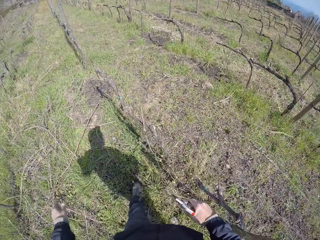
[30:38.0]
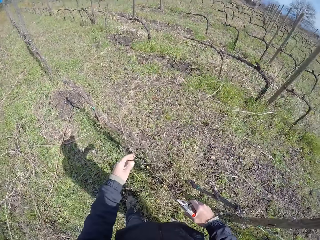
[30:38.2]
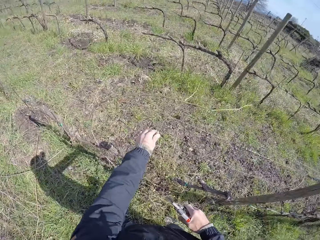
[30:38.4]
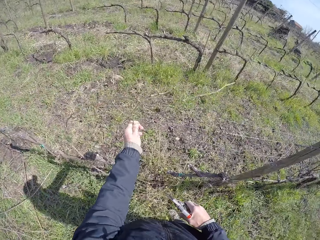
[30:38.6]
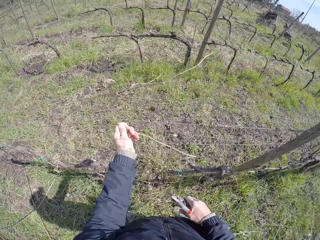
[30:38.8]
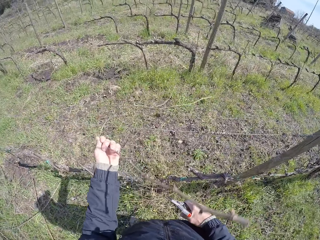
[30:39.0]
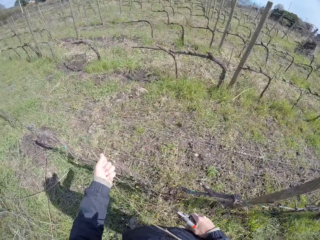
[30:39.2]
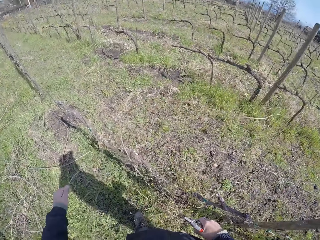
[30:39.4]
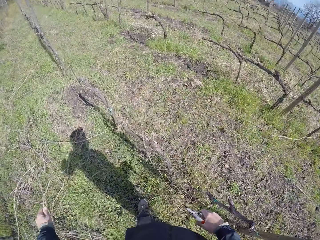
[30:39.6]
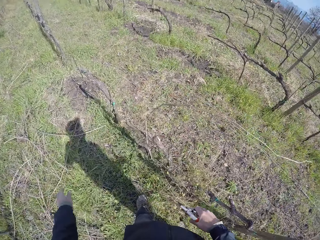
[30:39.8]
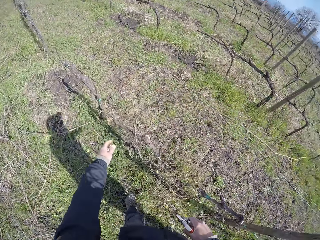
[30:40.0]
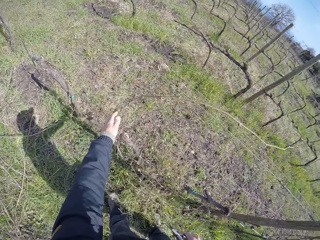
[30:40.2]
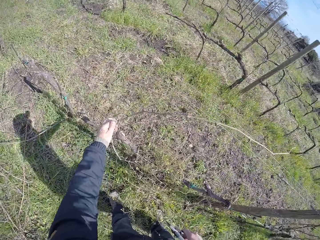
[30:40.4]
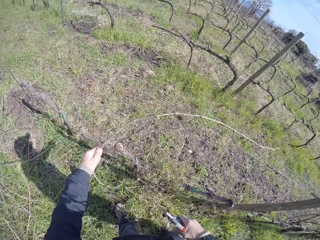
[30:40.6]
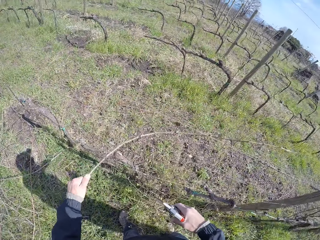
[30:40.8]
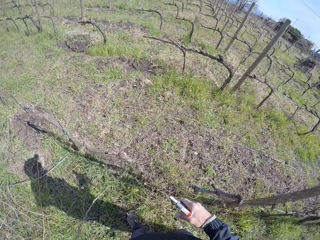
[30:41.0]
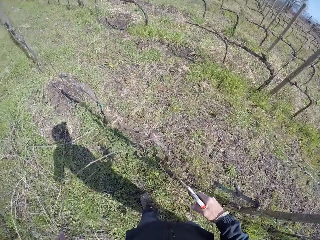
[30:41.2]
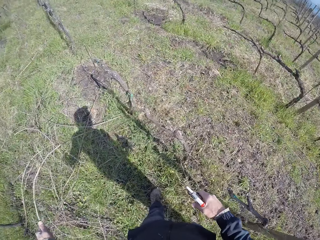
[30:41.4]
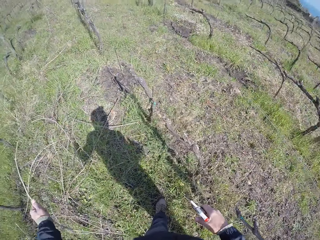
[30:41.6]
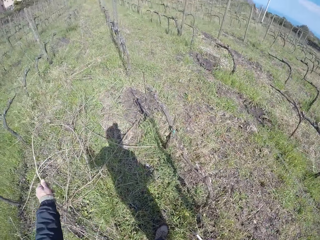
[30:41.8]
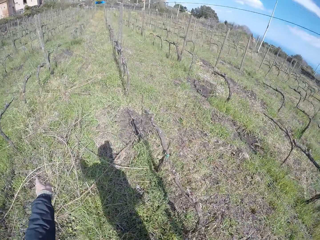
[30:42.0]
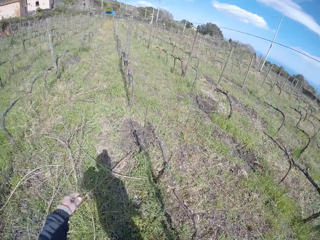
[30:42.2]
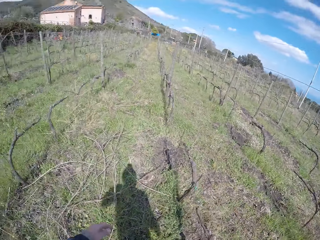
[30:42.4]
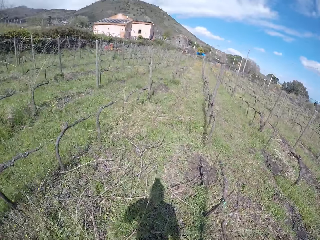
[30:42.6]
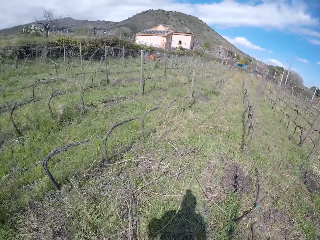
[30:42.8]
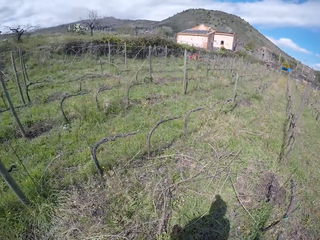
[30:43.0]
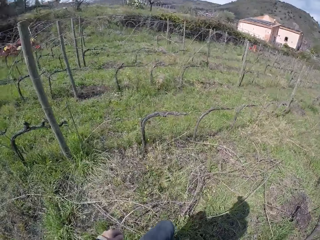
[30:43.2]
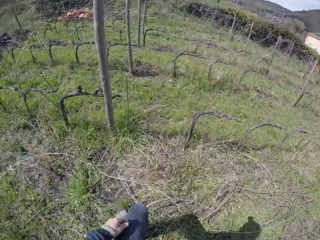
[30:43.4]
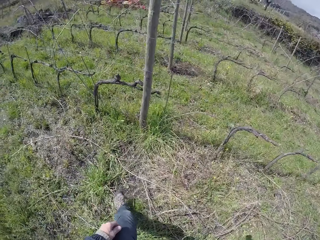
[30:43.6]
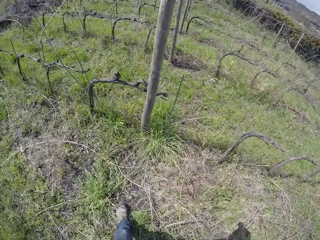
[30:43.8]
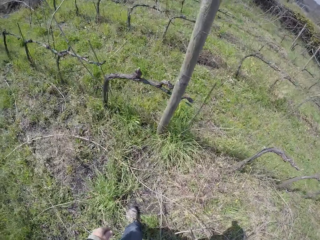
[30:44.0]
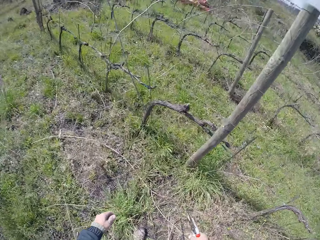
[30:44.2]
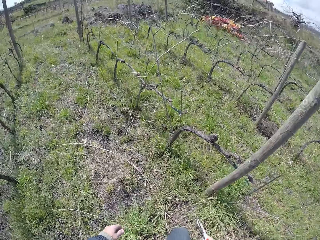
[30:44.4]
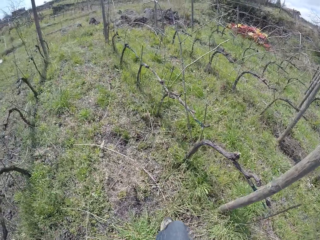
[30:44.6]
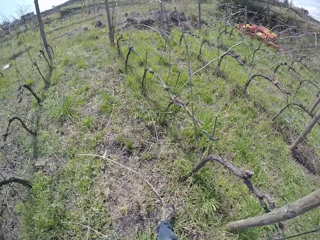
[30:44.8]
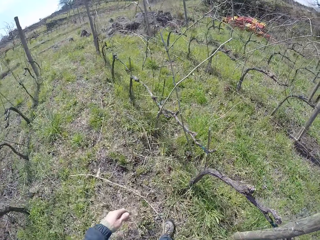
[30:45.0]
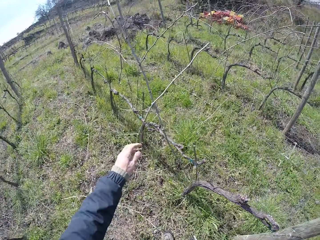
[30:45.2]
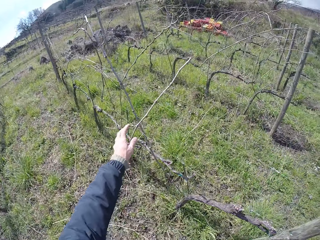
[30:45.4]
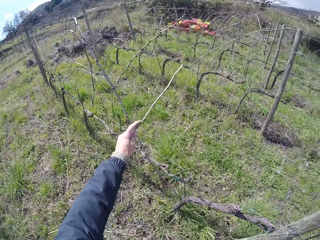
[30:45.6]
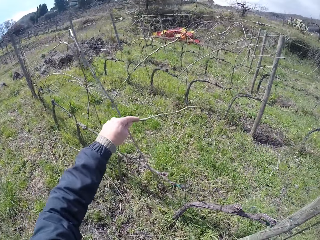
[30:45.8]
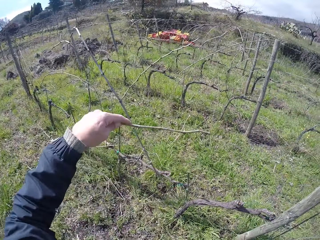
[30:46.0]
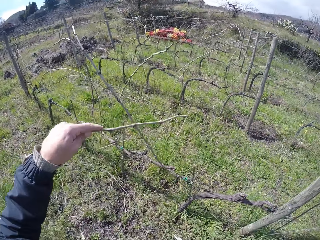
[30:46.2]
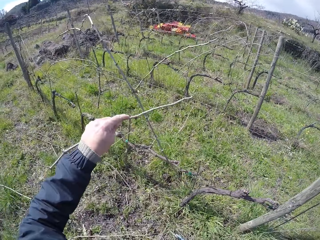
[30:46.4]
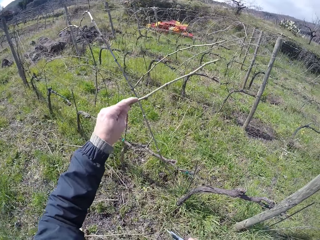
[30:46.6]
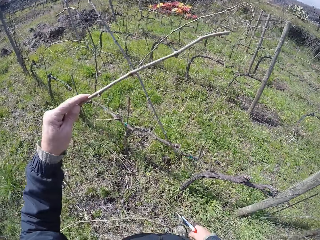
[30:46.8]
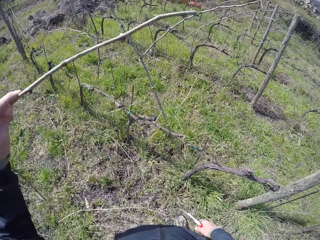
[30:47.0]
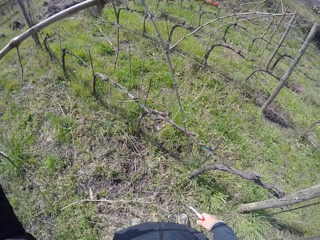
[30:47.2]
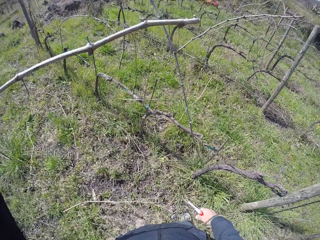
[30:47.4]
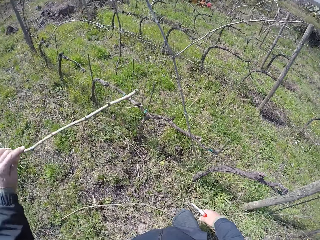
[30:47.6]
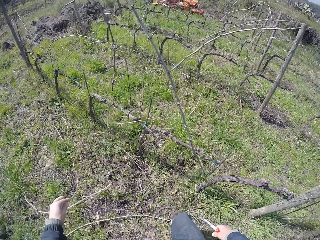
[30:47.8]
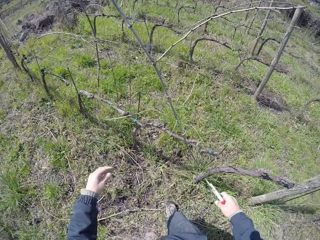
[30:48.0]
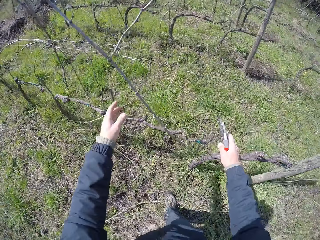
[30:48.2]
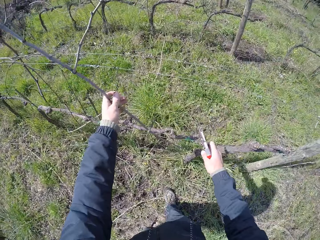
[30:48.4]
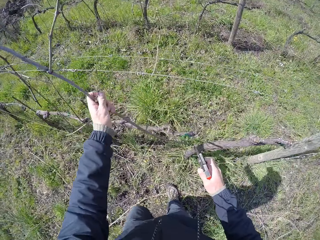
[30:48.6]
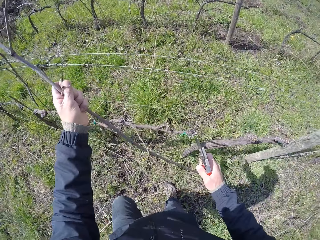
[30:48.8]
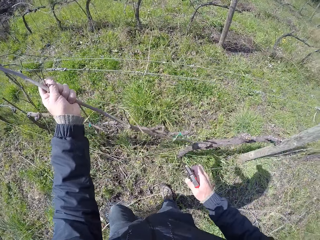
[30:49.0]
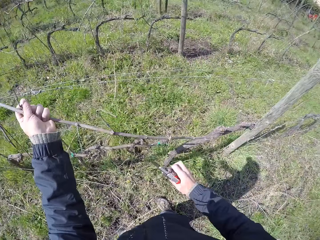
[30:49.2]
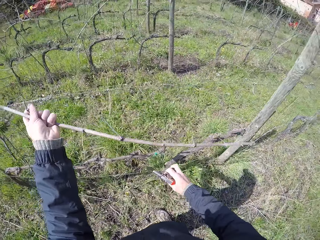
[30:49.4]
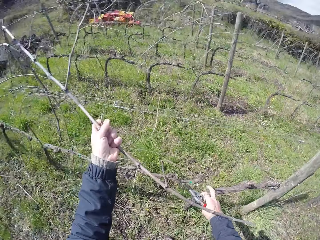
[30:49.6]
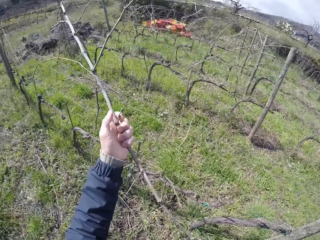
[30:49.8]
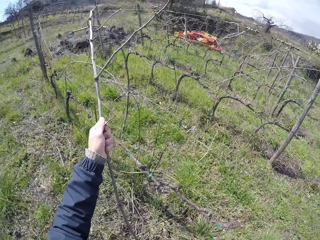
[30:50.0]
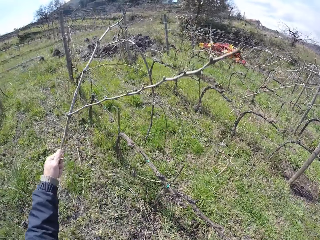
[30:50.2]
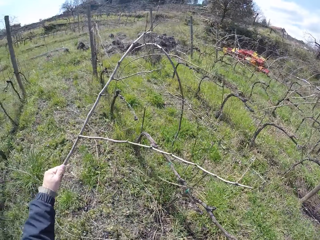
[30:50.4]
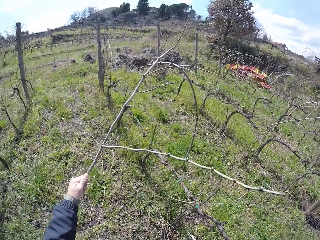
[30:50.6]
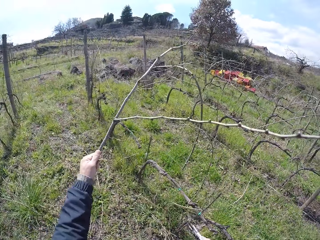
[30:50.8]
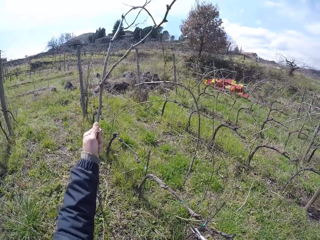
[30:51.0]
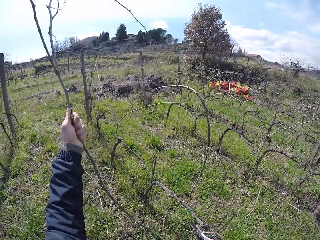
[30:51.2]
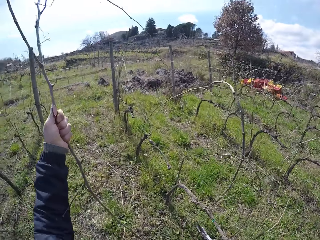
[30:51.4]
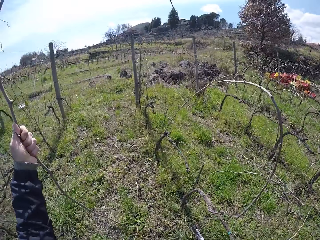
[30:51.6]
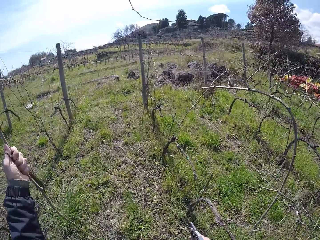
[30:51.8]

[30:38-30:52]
The camera wearer removes a twig from the barbed fence with his left hand. He drops the twig on the ground with his left hand. He removes a twig from the barbed fence with his left hand. He drops the twig on the ground with his left hand. He turns around. He removes a twig from the barbed fence with his left hand. He drops the twig on the ground with his left hand. He removes a twig from the barbed fence with his left hand.

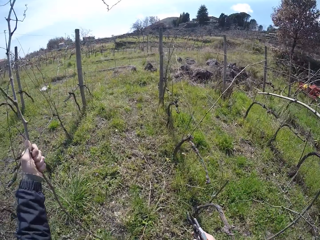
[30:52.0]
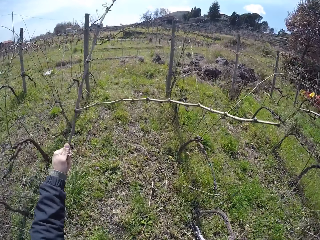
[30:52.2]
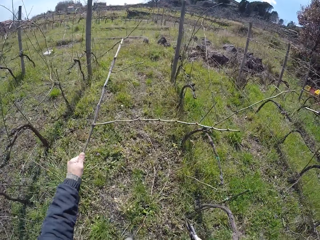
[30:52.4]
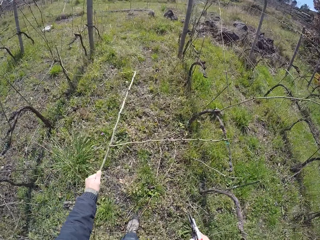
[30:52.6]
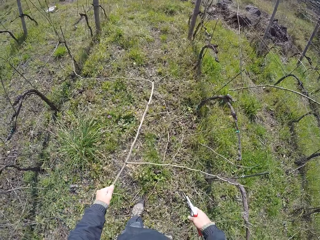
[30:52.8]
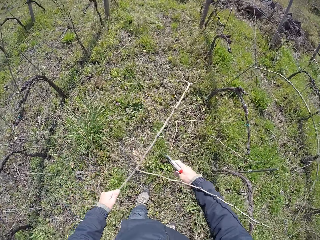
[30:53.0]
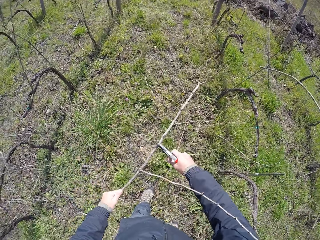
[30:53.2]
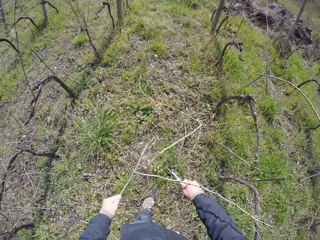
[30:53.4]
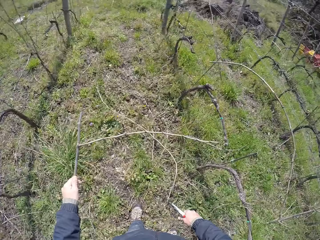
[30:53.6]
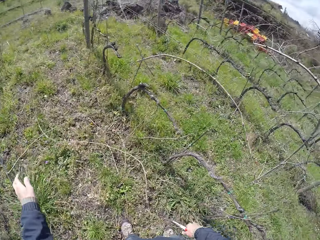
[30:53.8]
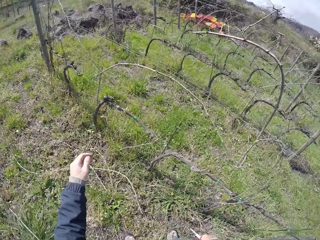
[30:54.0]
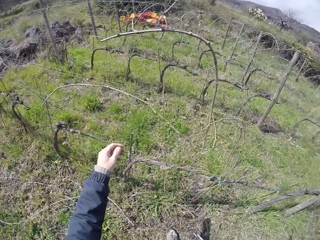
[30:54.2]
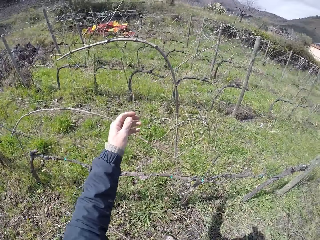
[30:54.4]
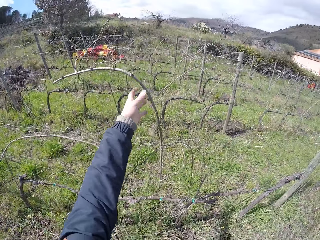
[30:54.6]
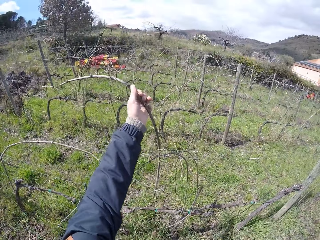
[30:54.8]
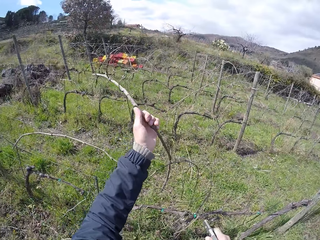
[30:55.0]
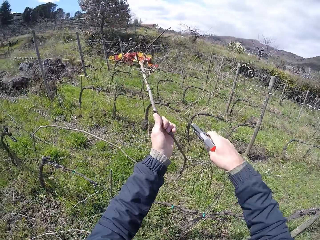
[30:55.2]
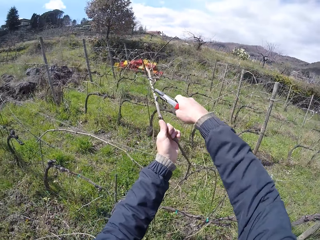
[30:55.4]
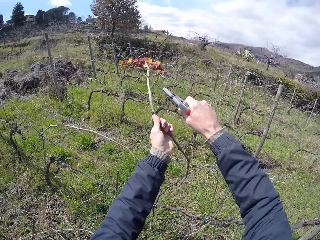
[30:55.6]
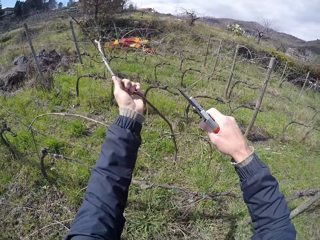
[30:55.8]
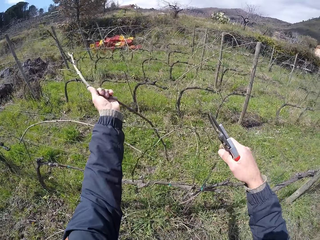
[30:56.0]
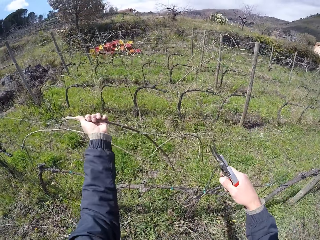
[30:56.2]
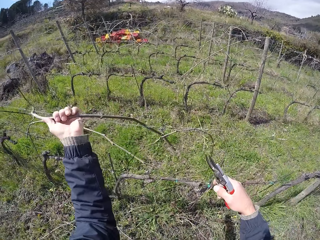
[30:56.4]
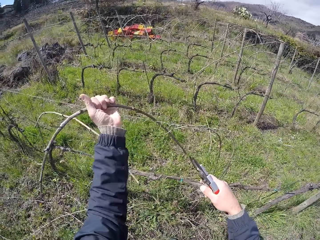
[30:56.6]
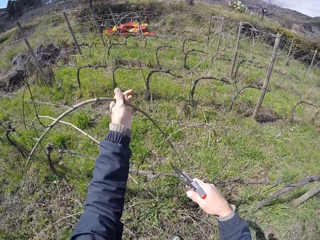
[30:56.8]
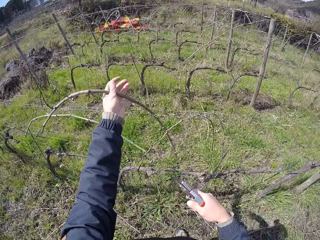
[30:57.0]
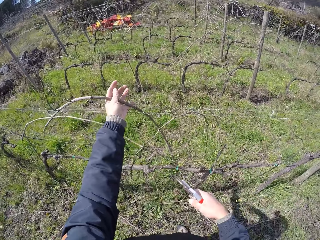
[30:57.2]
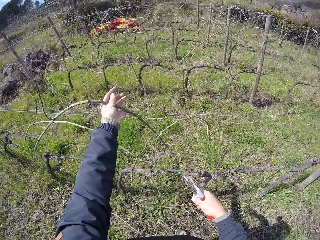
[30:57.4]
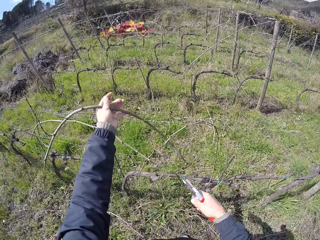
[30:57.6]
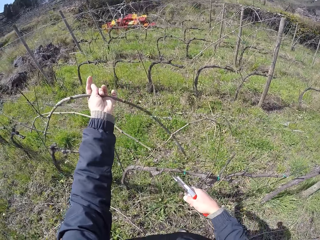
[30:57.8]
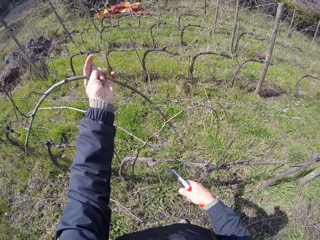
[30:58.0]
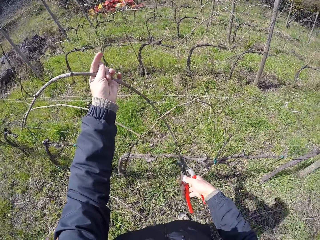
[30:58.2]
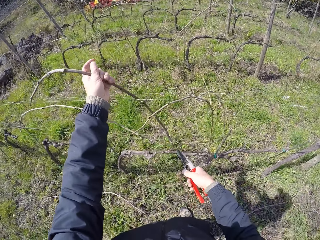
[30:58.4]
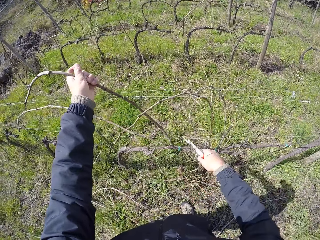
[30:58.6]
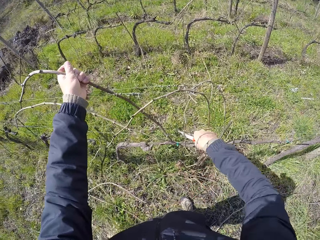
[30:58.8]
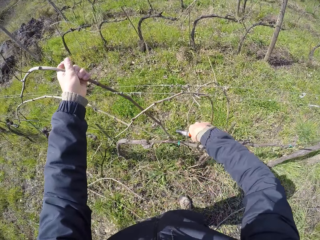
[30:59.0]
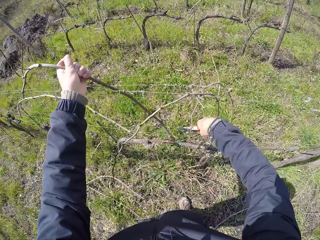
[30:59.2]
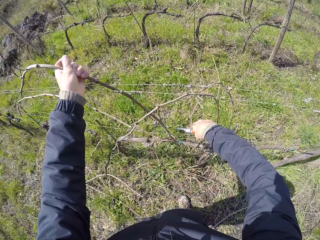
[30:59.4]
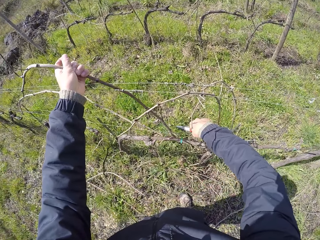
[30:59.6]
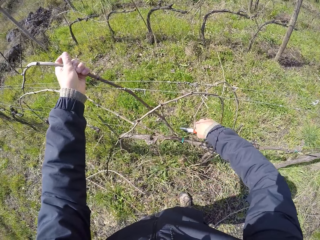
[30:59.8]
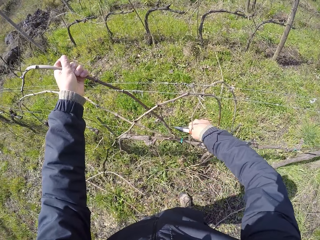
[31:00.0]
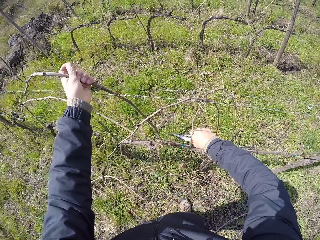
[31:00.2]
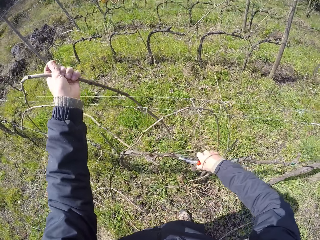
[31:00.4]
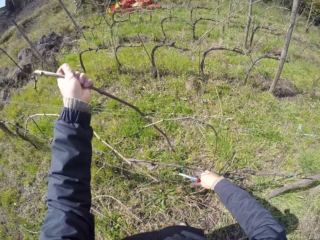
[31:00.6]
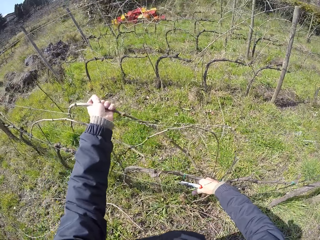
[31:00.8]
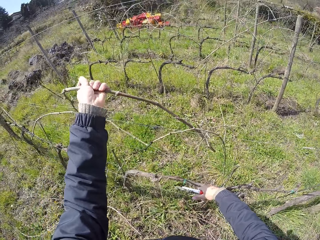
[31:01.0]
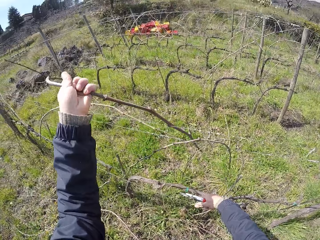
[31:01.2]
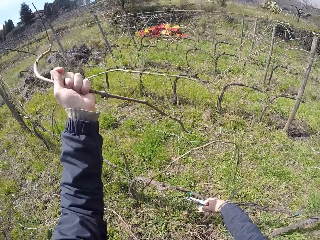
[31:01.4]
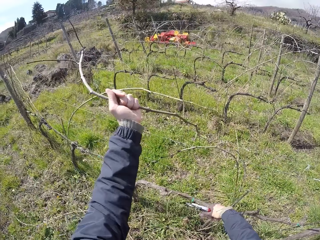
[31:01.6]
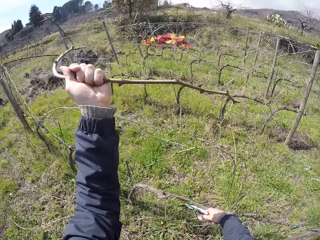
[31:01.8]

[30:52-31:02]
The camera wearer cuts the twig or dry branch with the pair of pliers or shears in his right hand. He drops the twig on the ground with his left hand. He grabs a twig from the barbed fence with his left hand. He cuts the twig with the pair of pliers in his right hand. He pulls a dry branch on the fence. He cuts the dry branch with the shears. He pulls a dry branch on the fence.
